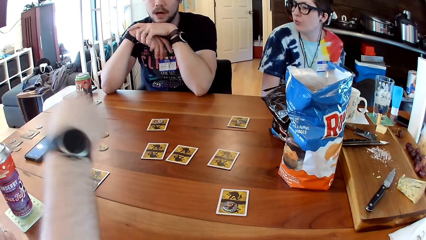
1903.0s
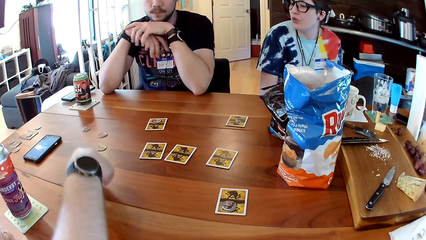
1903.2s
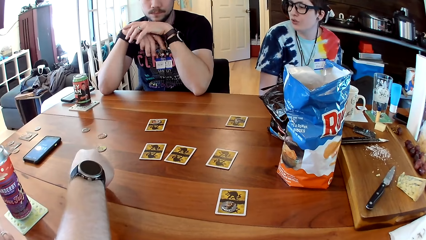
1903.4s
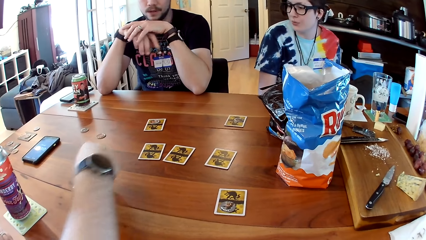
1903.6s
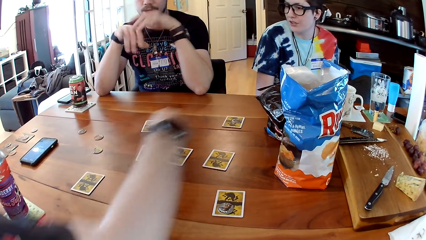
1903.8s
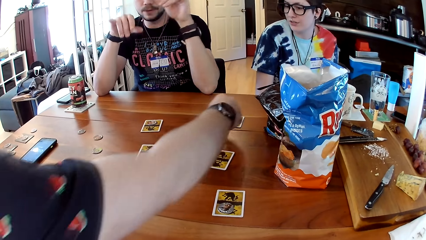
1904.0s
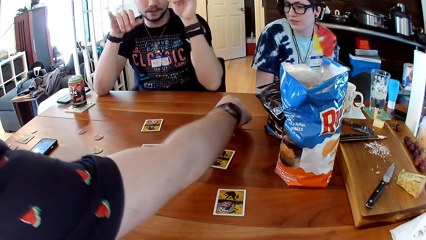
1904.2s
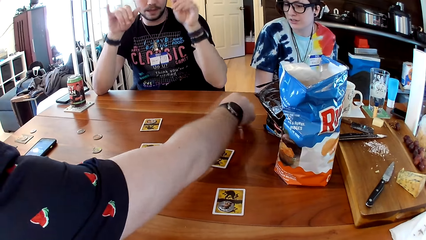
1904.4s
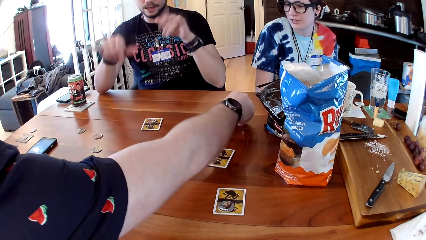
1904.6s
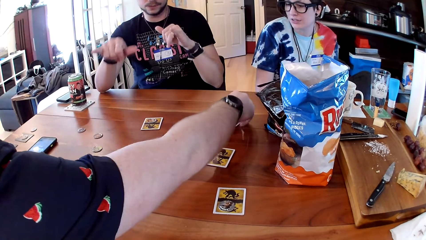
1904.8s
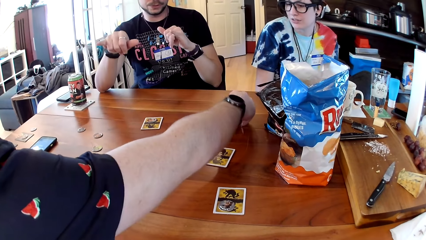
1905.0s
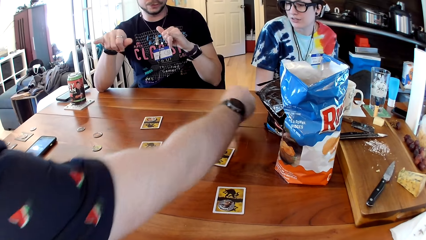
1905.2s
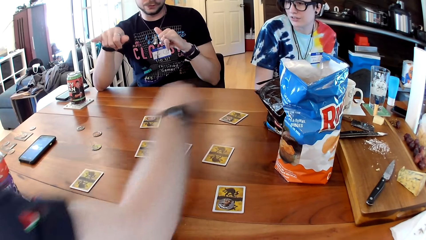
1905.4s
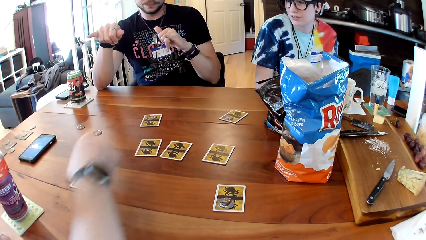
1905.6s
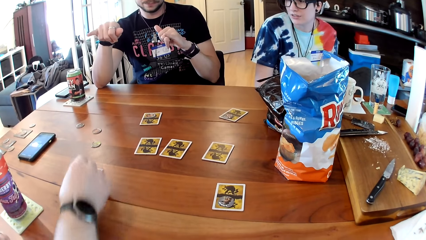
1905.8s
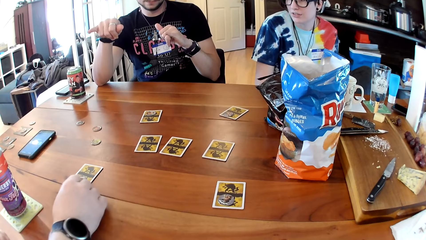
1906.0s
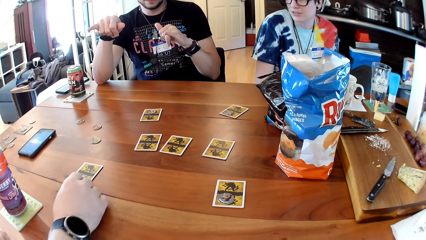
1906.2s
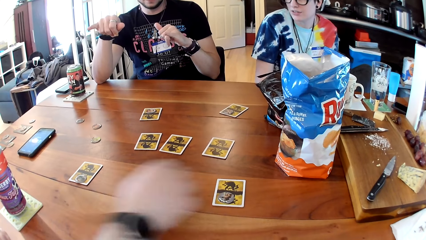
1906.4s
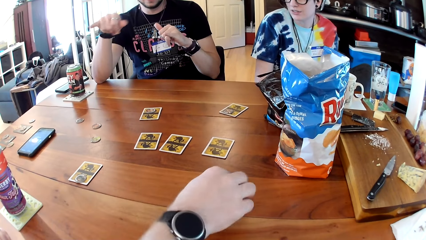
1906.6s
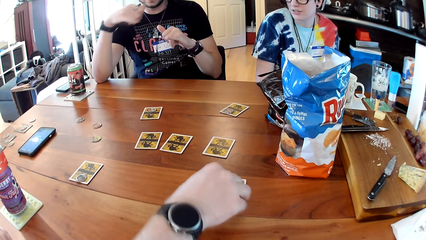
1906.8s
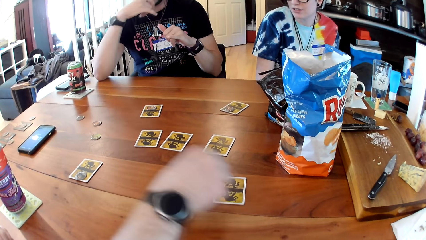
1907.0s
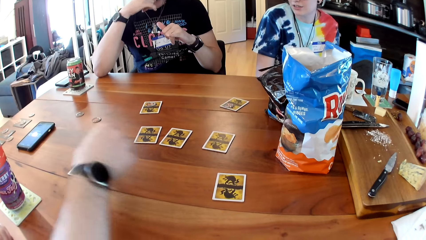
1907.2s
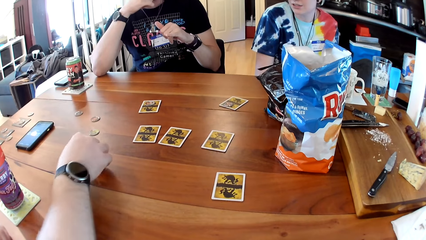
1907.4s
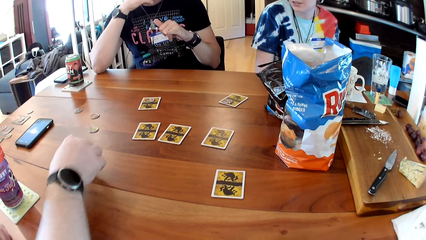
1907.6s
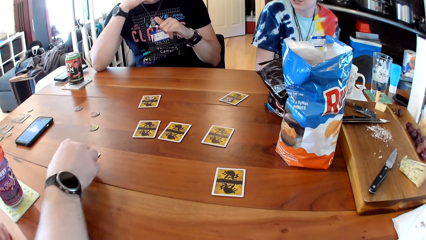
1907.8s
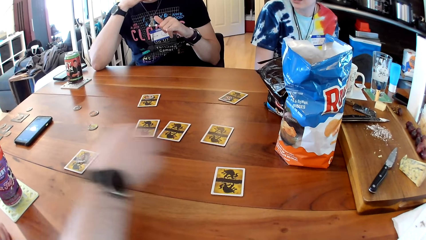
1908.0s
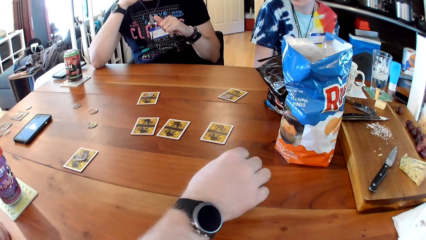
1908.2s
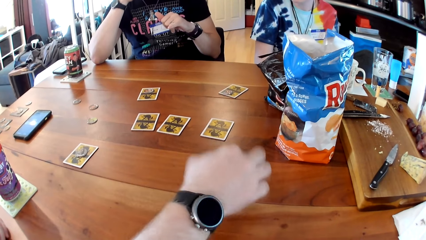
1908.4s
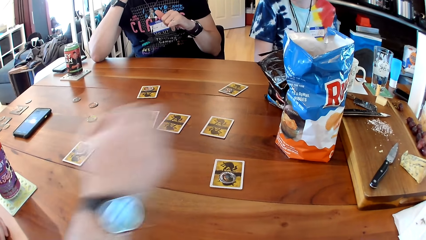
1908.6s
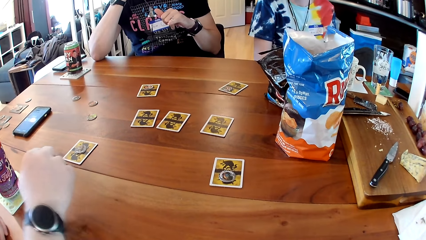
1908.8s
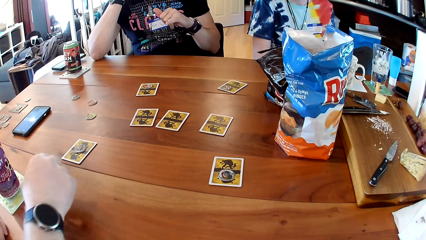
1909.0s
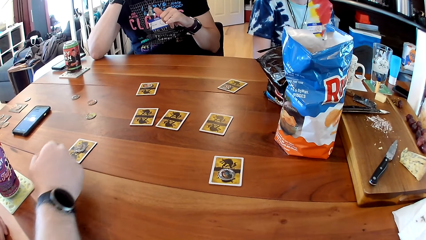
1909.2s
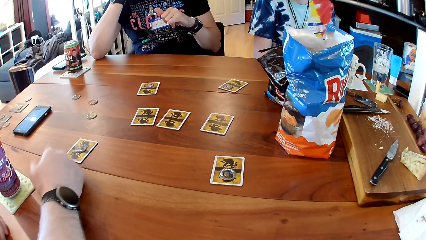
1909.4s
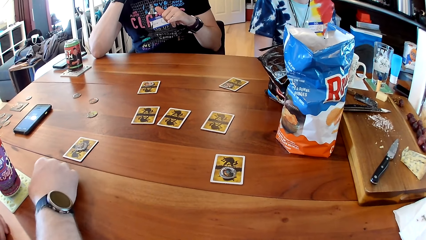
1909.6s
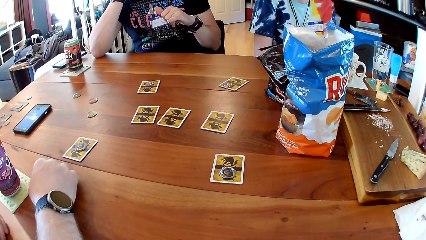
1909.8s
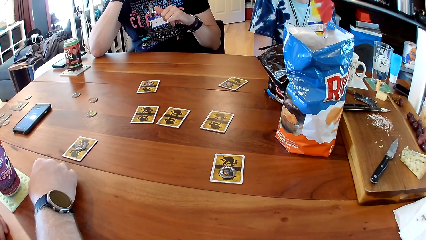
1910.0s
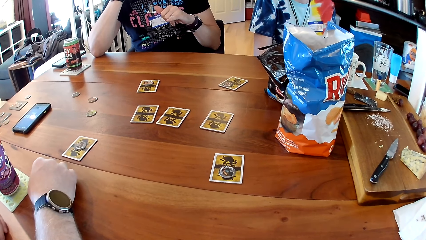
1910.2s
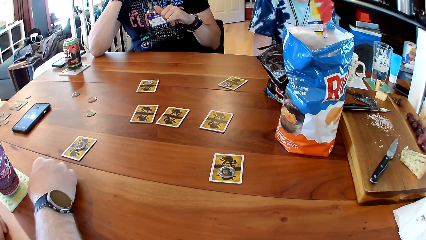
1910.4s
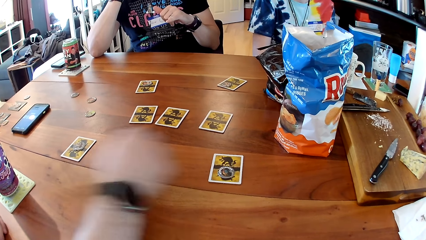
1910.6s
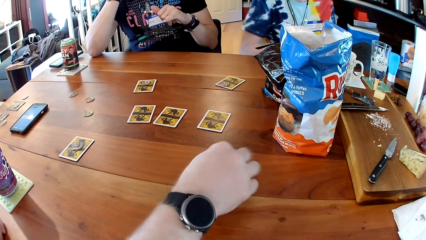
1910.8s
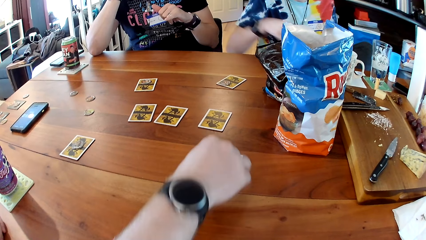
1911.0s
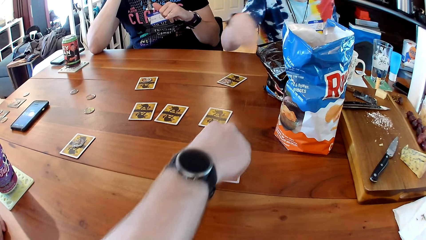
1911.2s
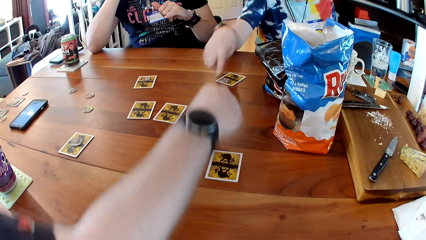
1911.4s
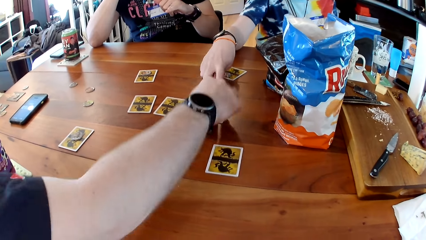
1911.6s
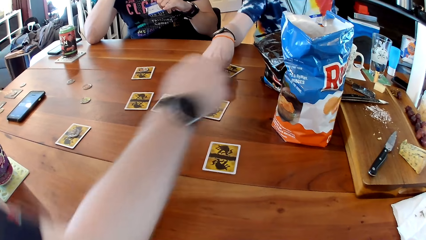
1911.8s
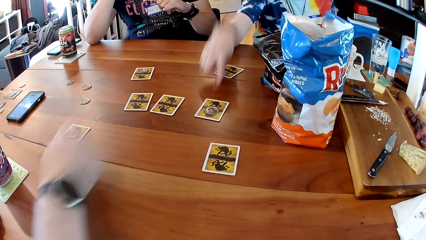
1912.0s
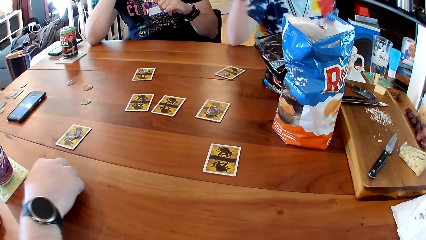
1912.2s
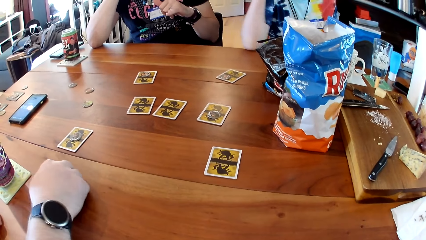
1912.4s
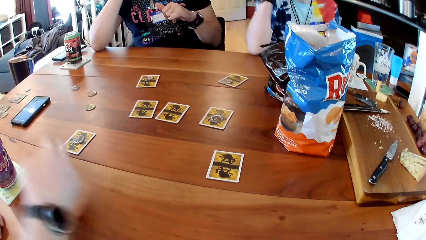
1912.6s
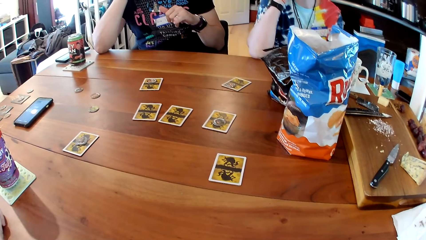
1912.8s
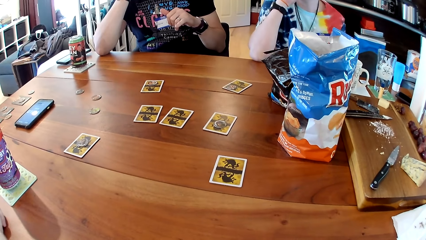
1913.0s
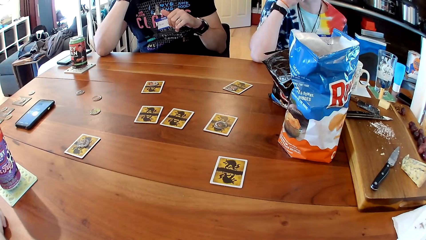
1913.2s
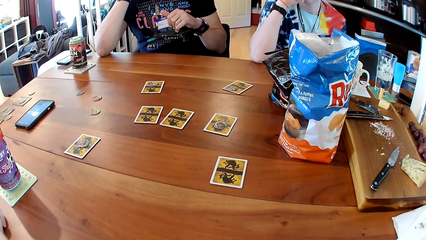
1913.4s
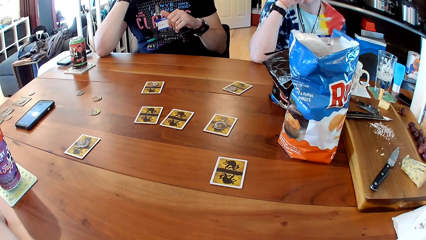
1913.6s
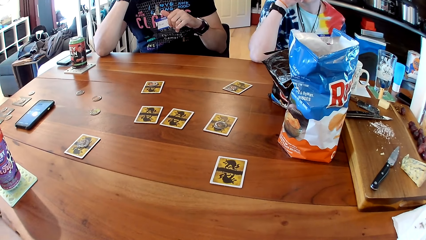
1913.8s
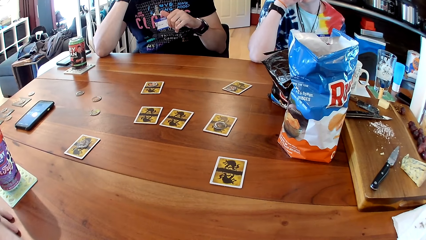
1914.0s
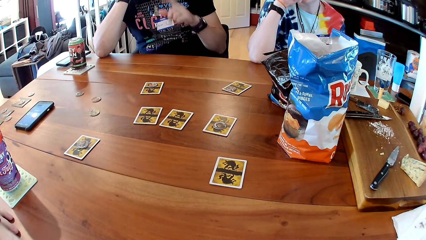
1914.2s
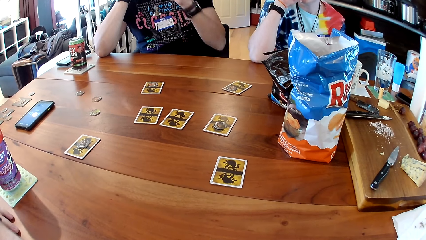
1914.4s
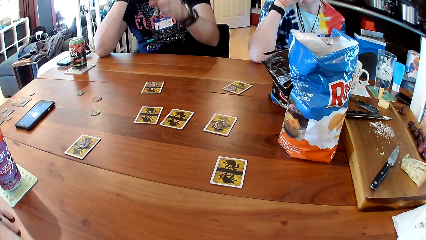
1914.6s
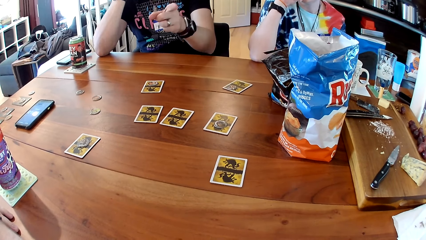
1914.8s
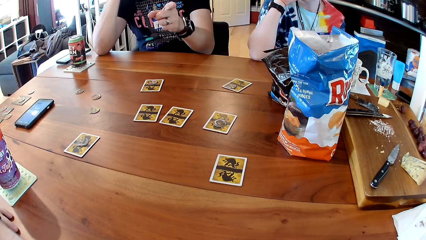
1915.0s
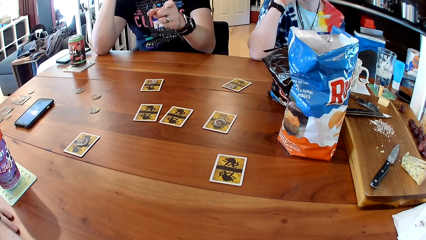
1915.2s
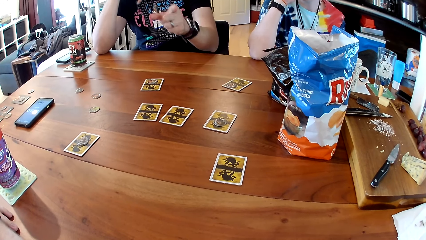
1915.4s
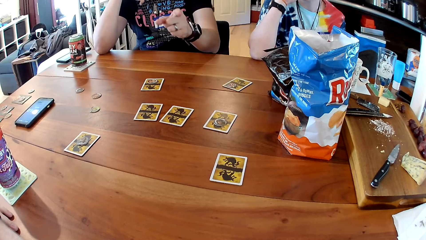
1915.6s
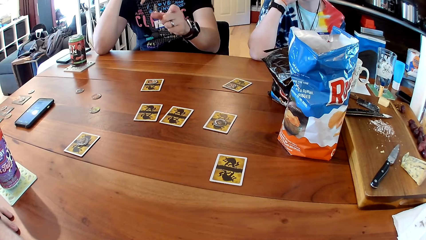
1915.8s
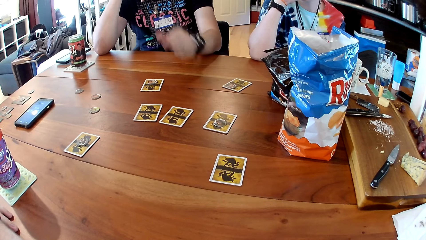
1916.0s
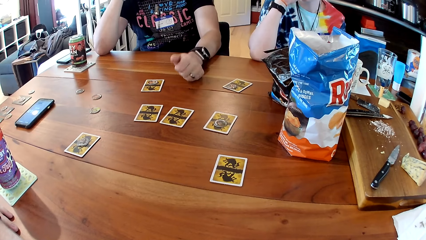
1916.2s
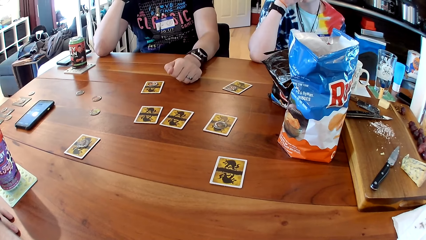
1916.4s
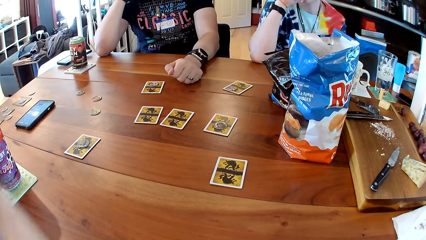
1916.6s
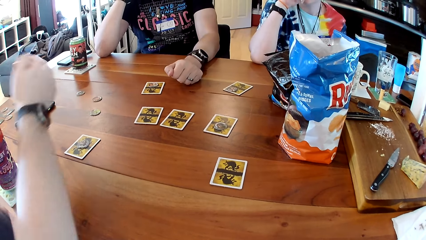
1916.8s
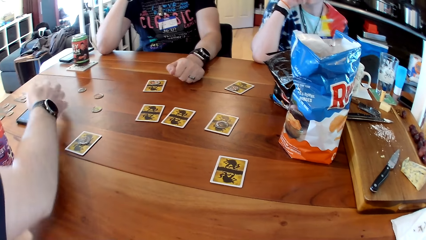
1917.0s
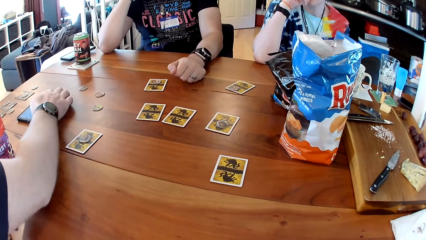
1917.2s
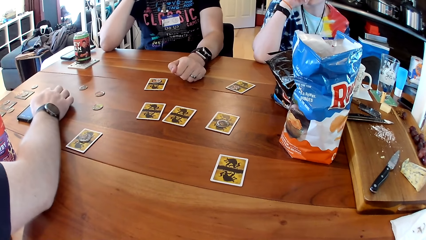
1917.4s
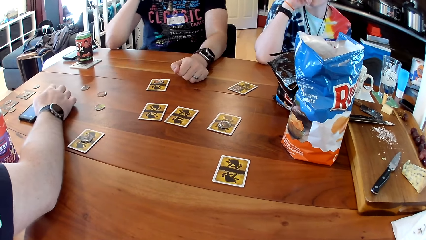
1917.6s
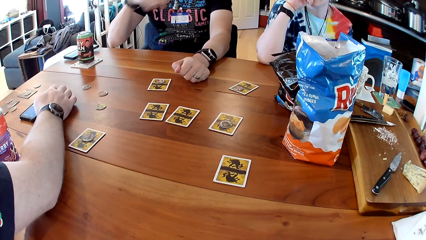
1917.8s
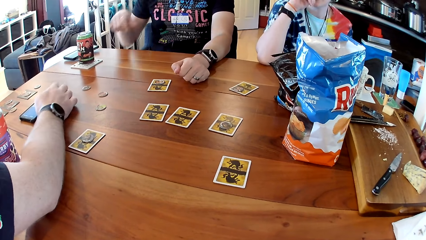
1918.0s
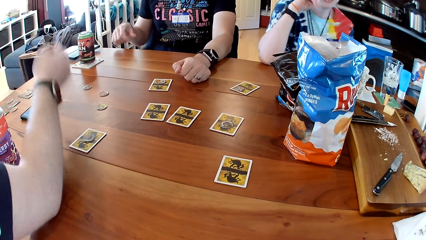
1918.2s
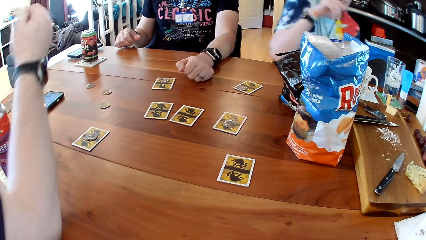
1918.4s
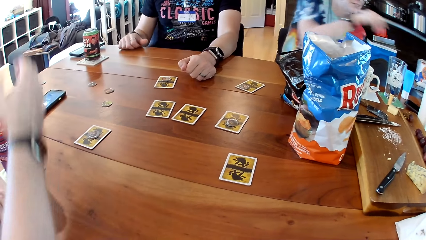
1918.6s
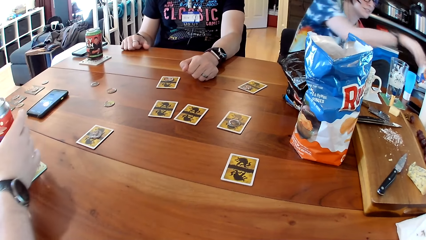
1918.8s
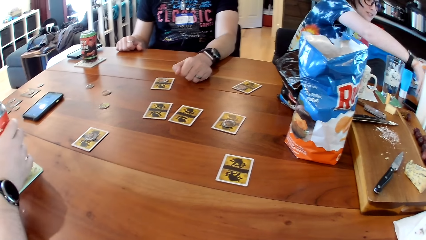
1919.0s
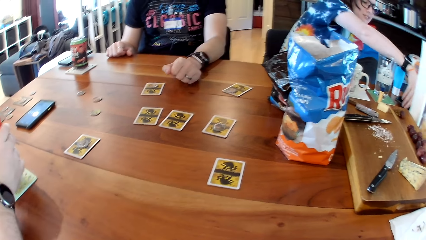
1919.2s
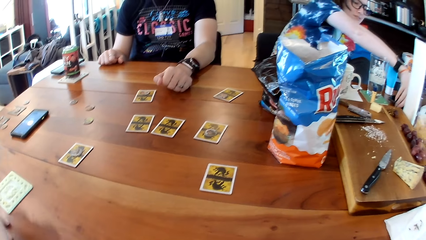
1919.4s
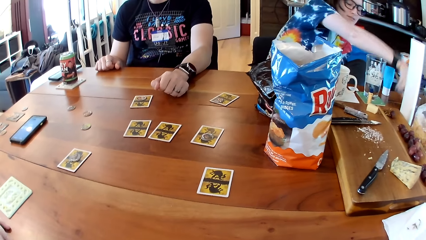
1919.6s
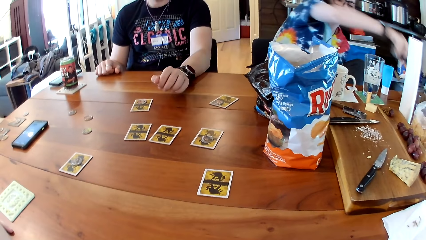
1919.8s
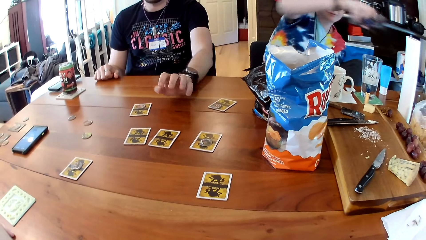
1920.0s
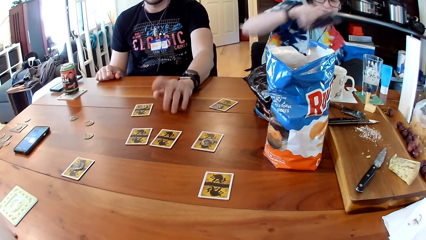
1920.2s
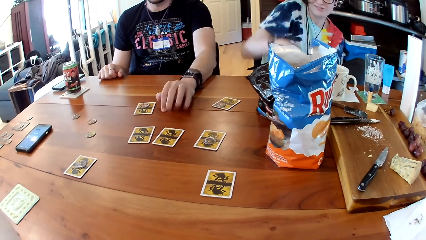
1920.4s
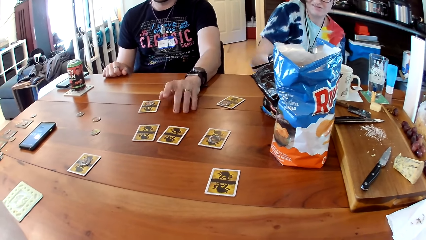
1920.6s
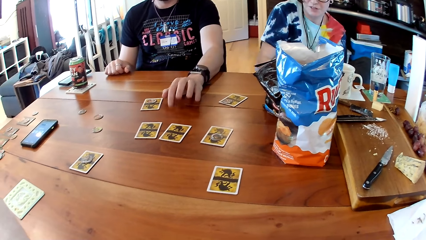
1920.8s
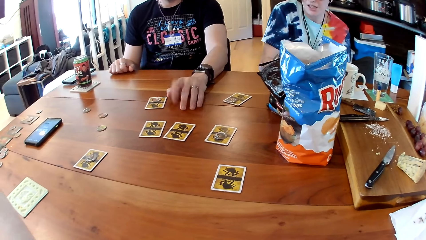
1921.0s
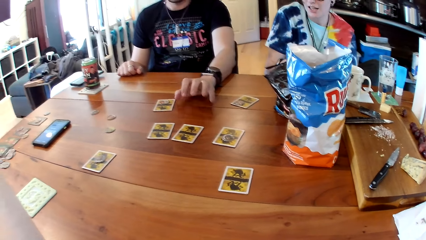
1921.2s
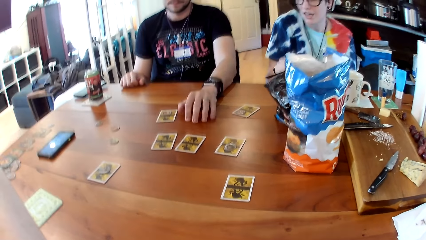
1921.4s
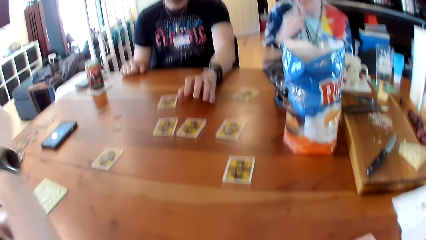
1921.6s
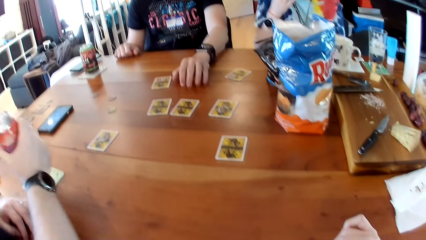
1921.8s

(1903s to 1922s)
A man picks the chip from the card with his right hand. The man drops the chip on the card with his right hand. The man picks the chip from the card with his right hand. A person puts the card on the table. The person picks a card, drops the card on the table, and moves another card on the table. Another person points at a card. The other person talks to the first person. The first person transfers a card on the table. A third person interacts with the camera wearer. The first person operates a phone. The first person takes a bottle of water. The other person picks up a phone. The third person taps fingers on the table.
